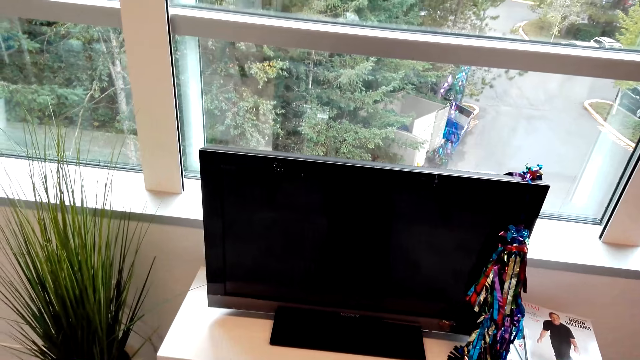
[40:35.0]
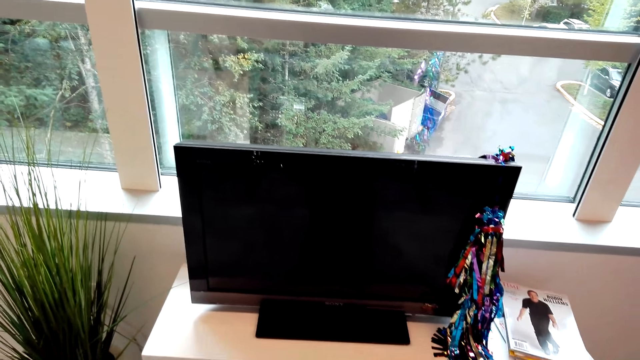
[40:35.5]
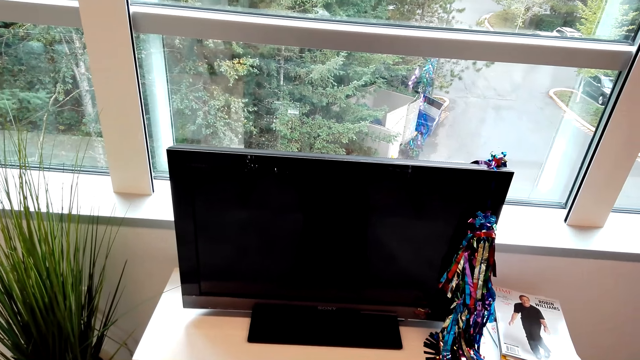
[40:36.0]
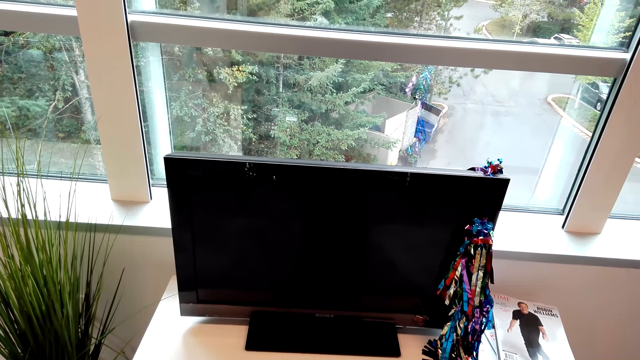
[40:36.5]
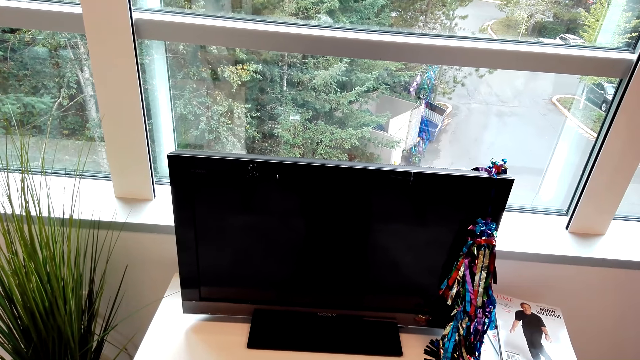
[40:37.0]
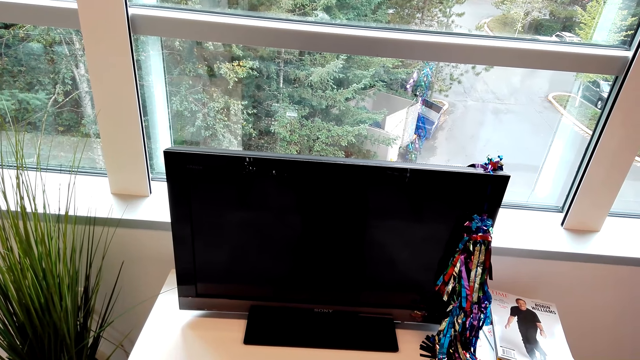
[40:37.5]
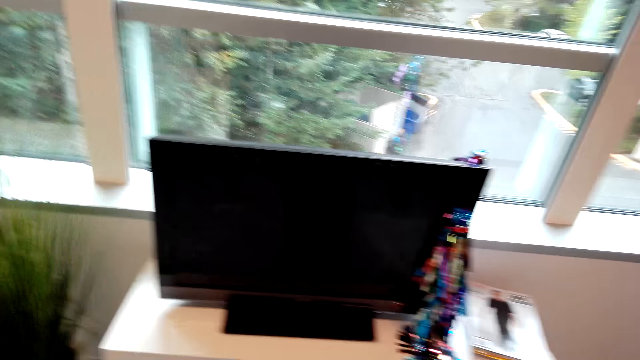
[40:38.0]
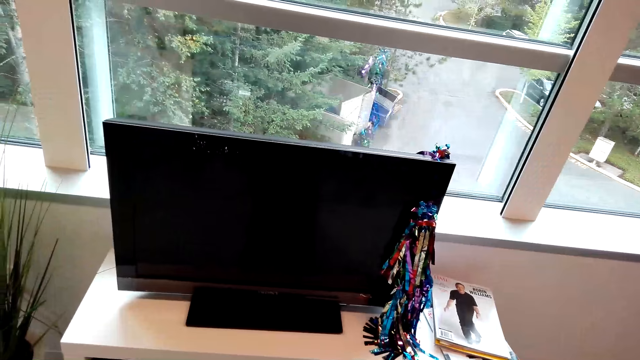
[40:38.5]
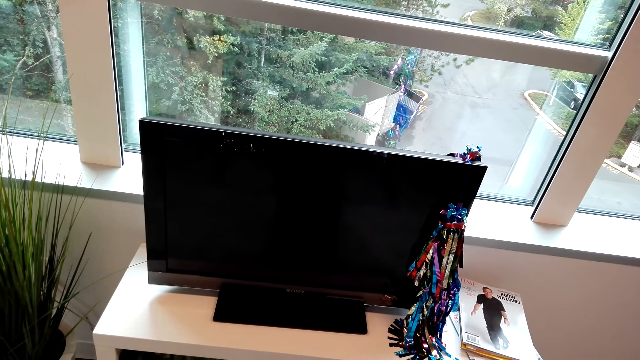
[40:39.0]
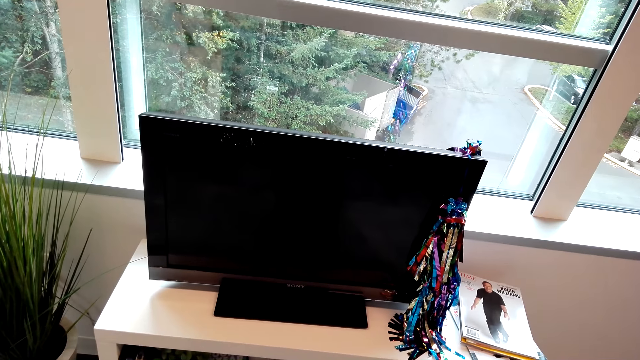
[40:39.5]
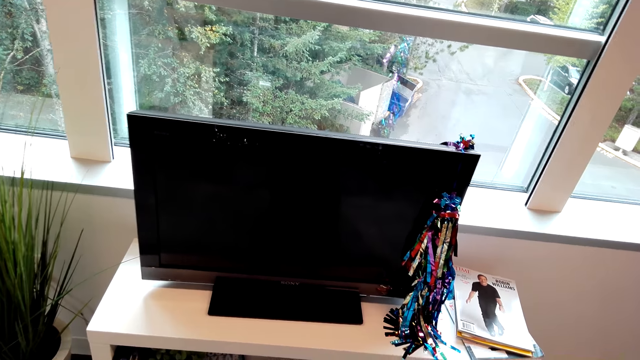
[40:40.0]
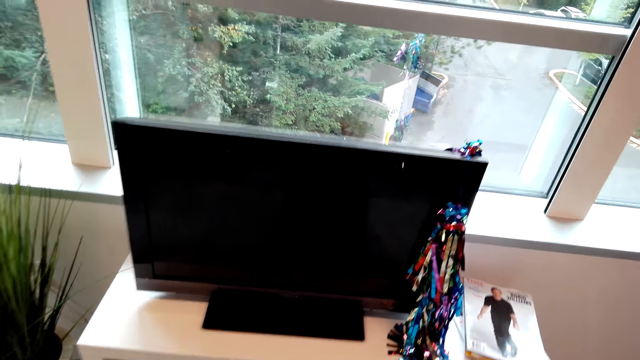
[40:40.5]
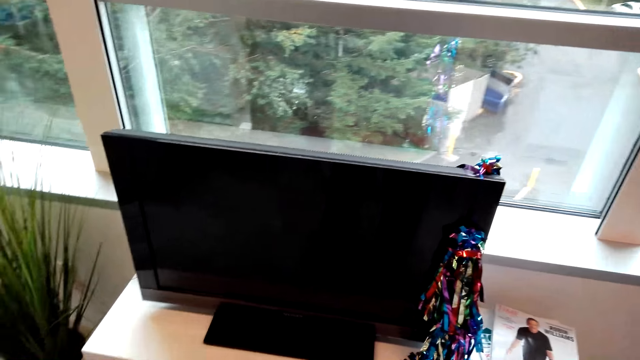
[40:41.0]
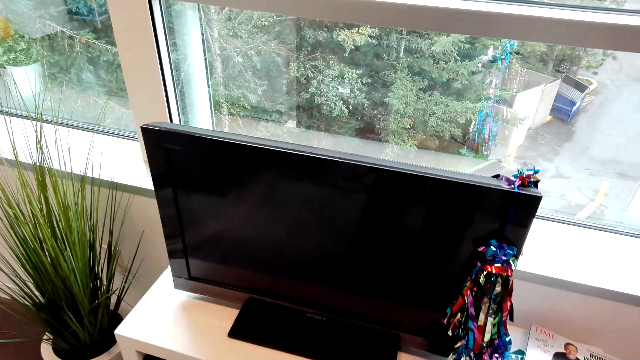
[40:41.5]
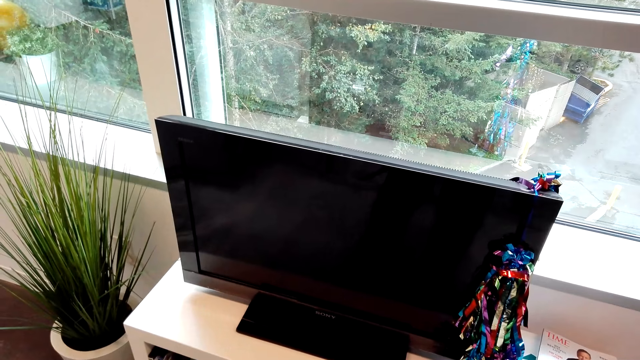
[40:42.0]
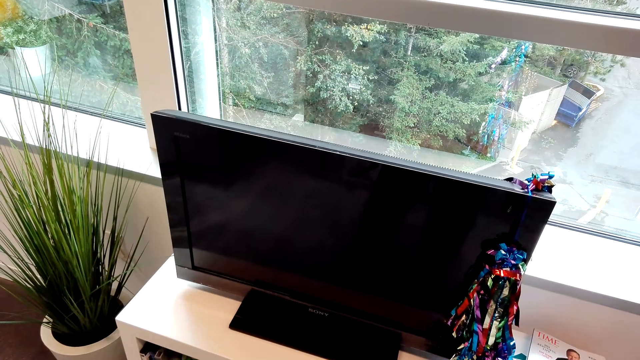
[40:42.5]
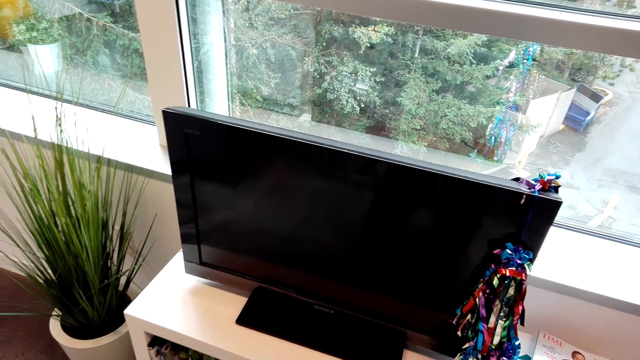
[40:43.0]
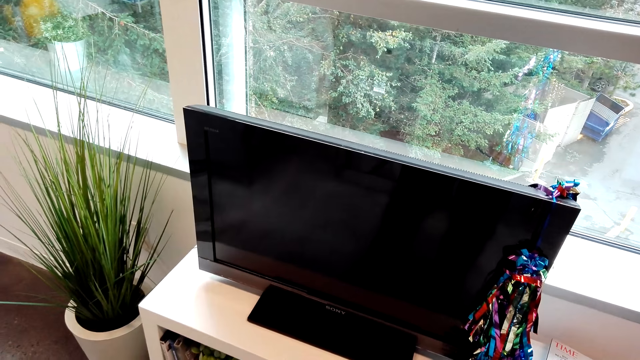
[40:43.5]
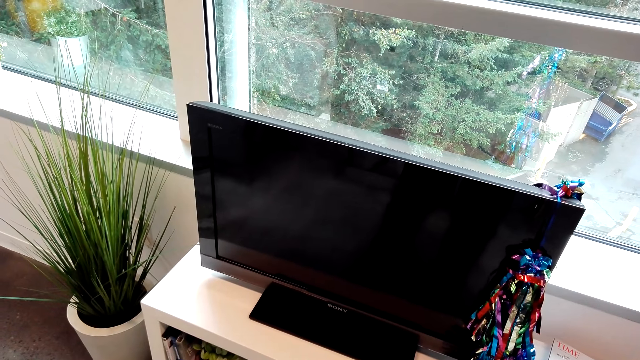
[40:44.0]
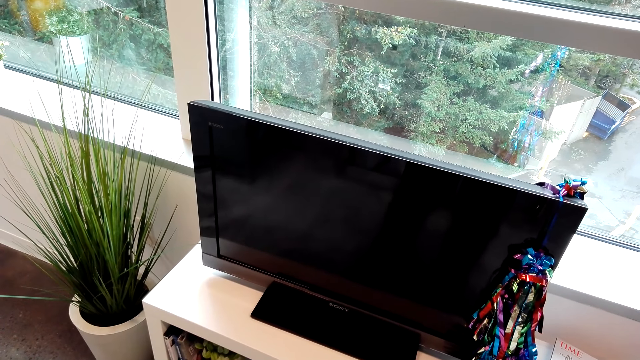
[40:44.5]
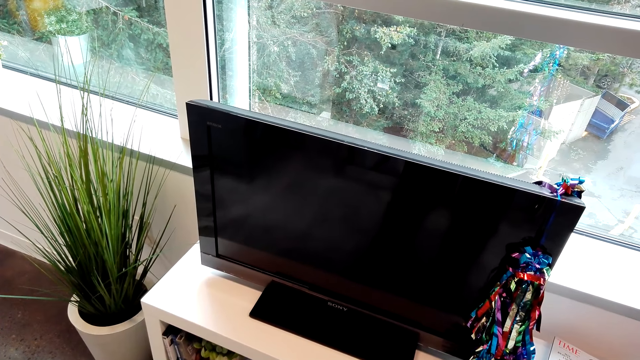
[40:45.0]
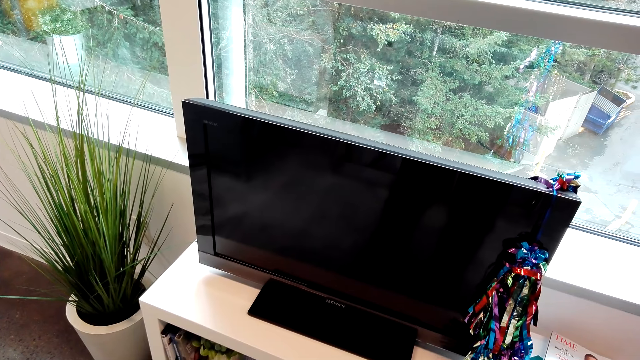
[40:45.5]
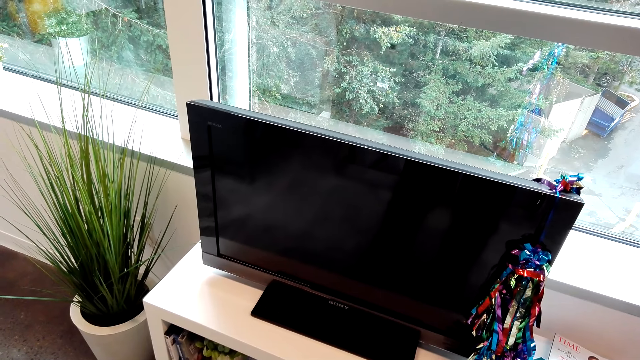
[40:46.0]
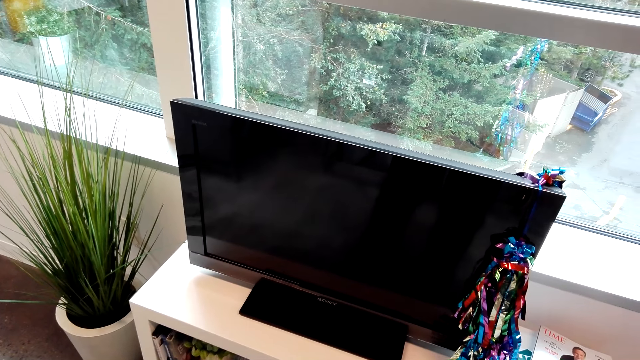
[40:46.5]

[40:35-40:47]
The camera wearer looks at the TV.

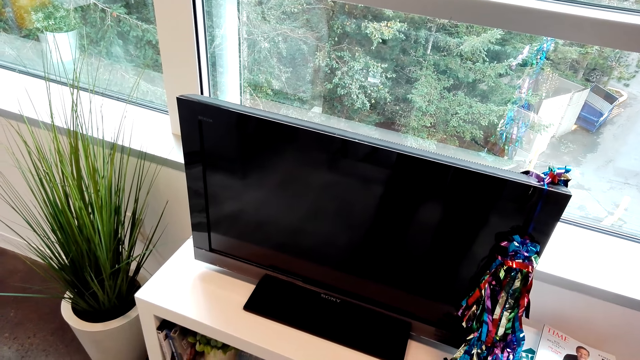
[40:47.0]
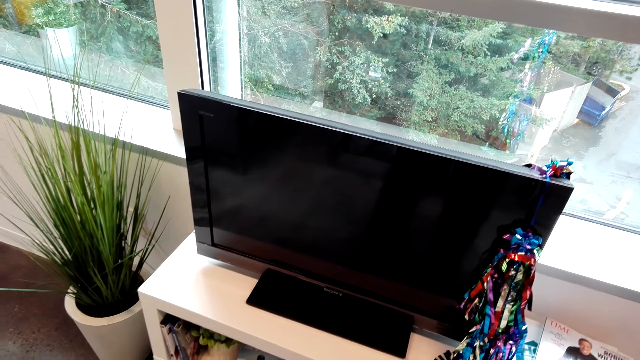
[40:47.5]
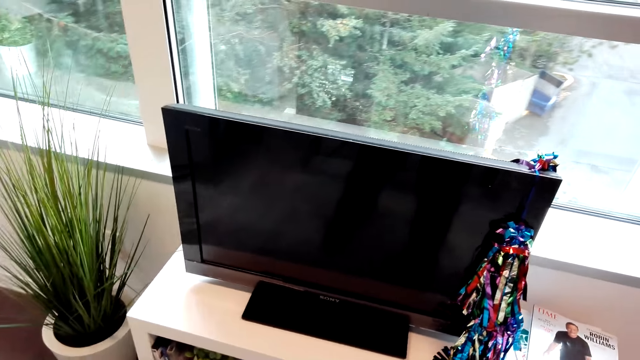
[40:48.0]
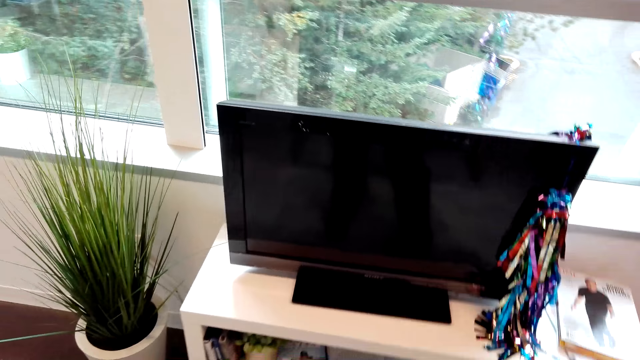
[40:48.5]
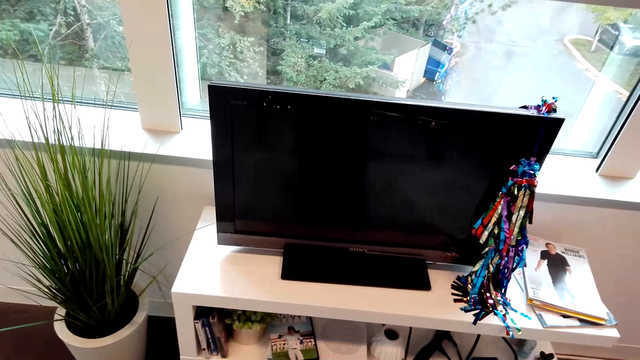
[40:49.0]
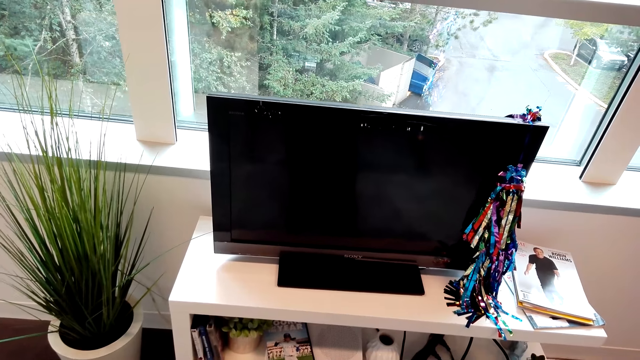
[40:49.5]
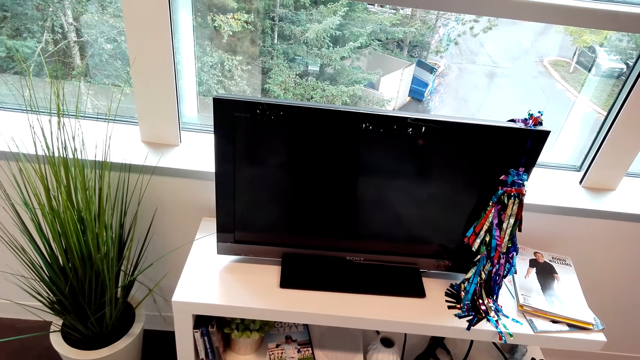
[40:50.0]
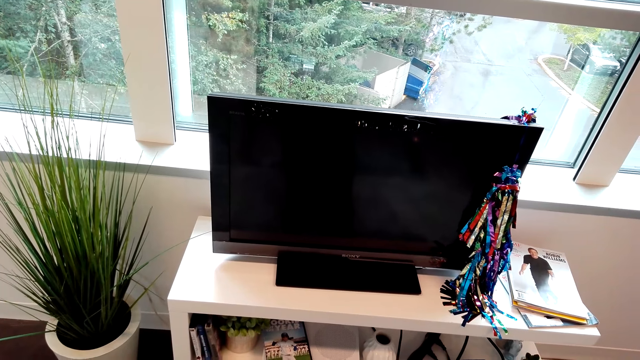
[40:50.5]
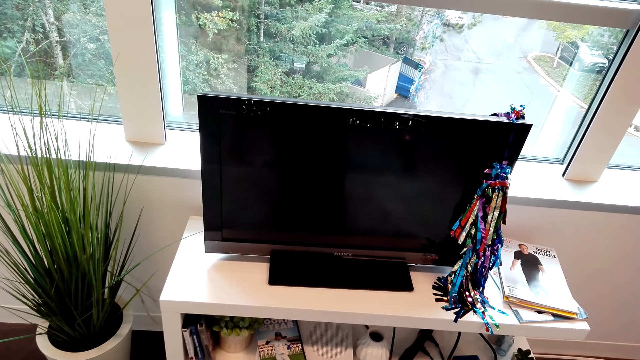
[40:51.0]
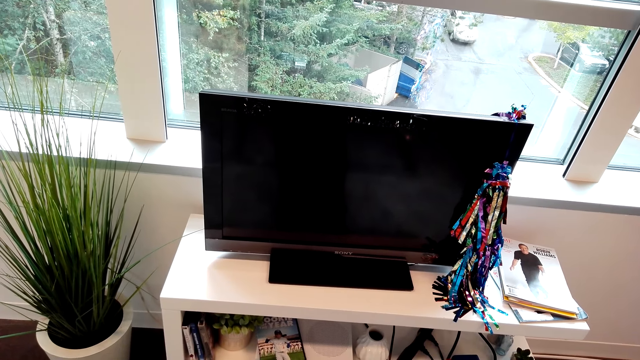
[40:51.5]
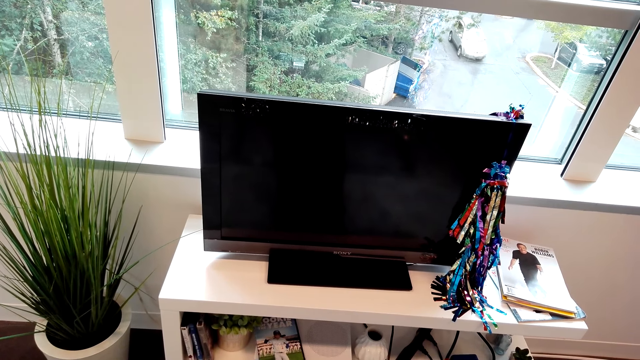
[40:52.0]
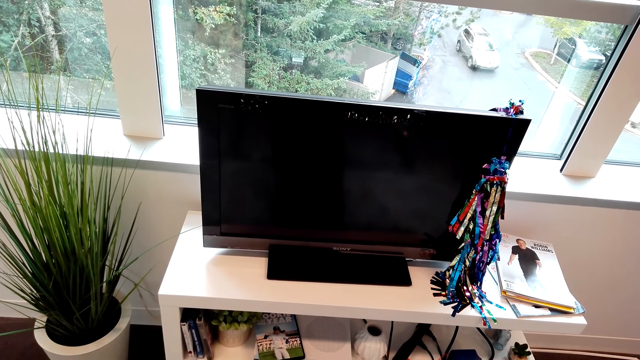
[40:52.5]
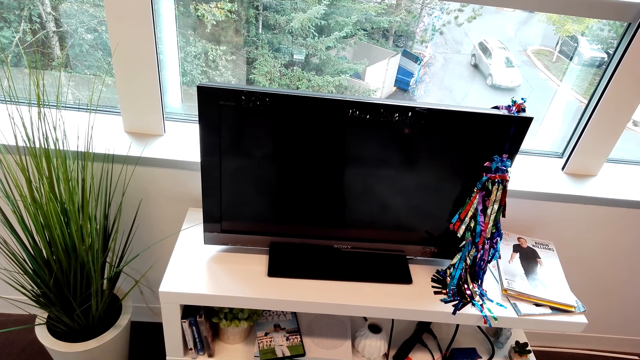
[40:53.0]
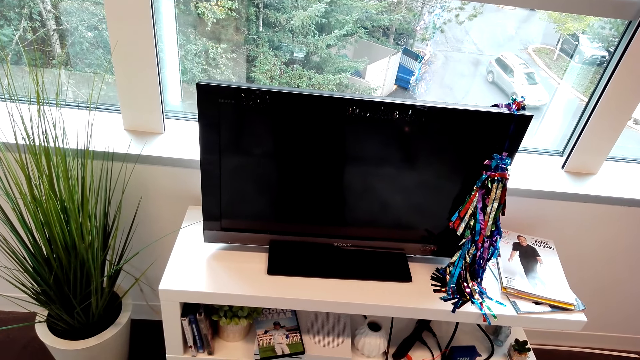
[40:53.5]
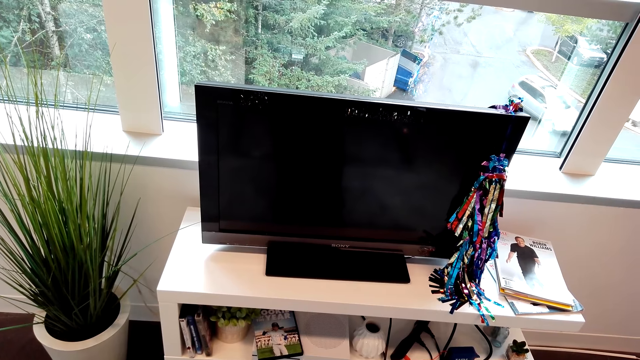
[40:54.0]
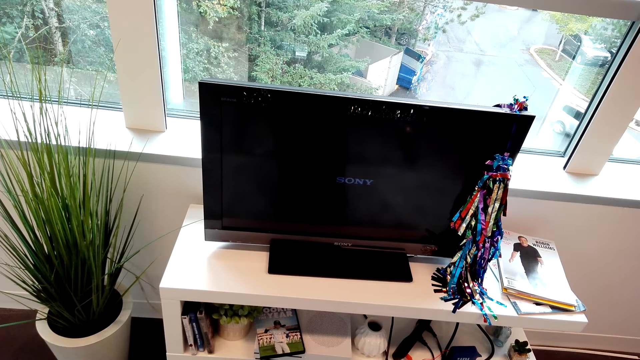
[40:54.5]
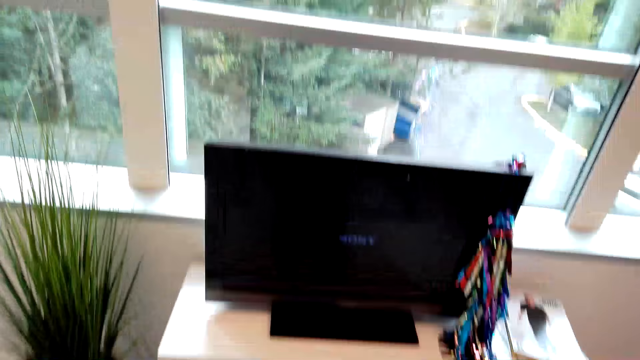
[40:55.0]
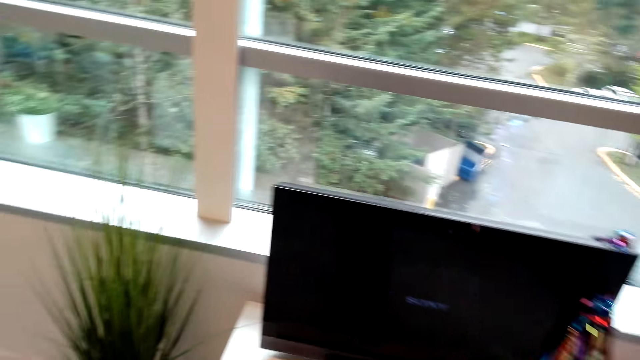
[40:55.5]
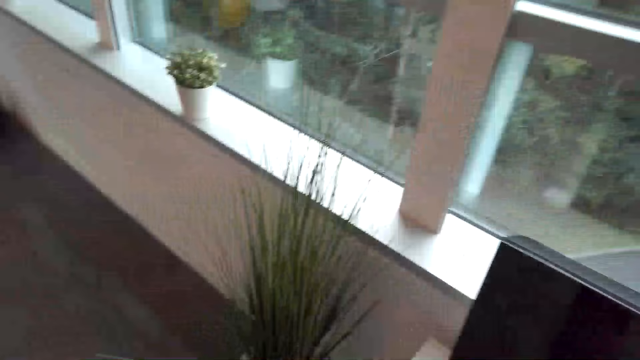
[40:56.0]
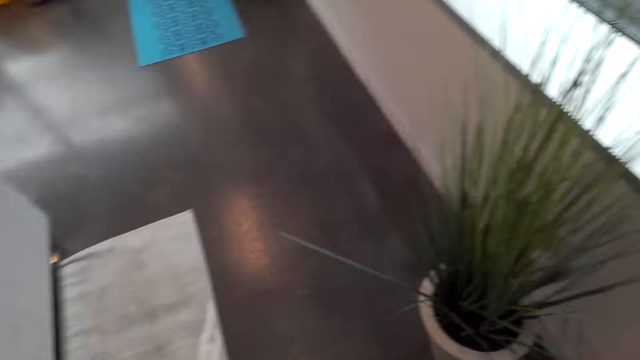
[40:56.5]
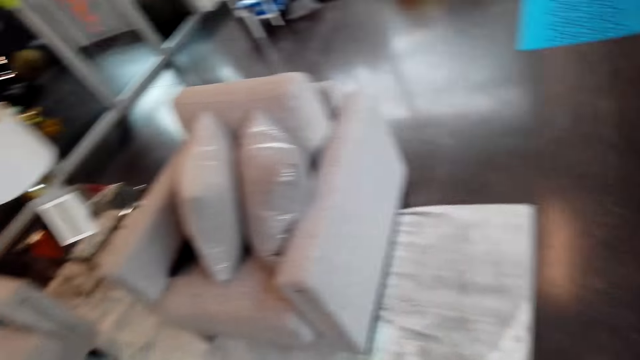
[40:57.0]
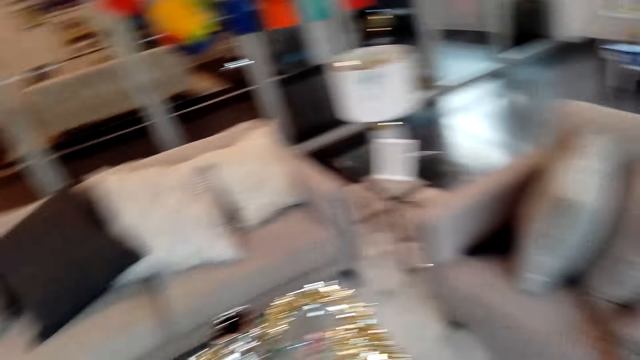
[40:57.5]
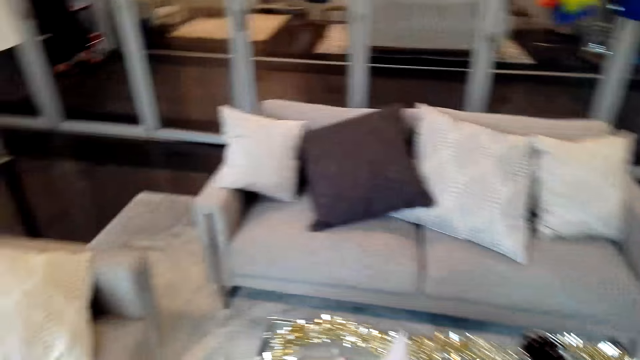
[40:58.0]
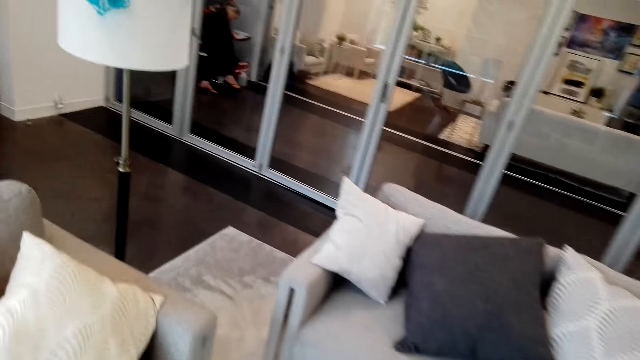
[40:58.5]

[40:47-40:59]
The camera wearer turns on the television. They walk to the sitting room. They walk around the house.
